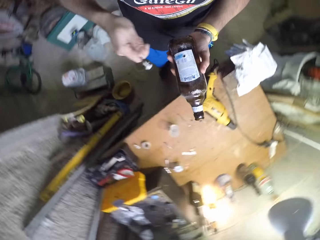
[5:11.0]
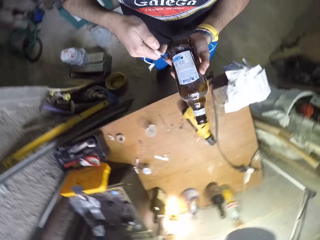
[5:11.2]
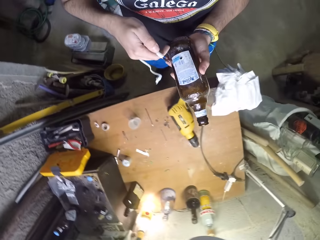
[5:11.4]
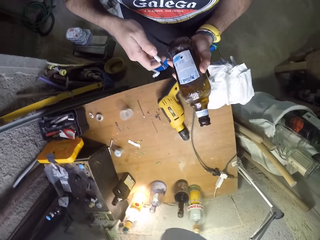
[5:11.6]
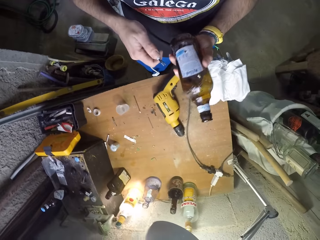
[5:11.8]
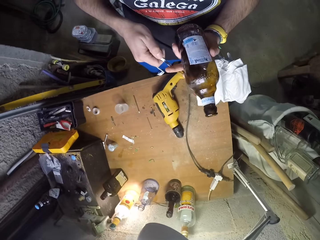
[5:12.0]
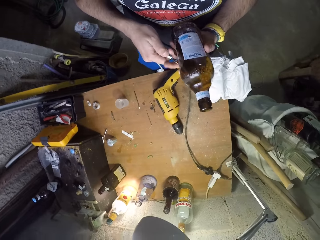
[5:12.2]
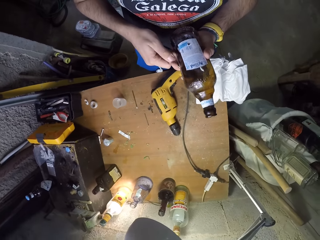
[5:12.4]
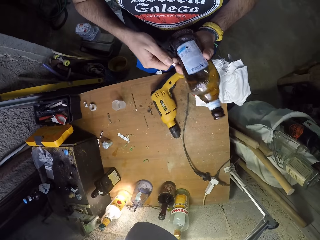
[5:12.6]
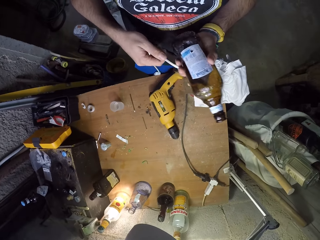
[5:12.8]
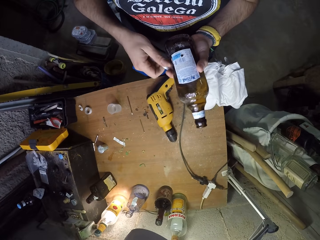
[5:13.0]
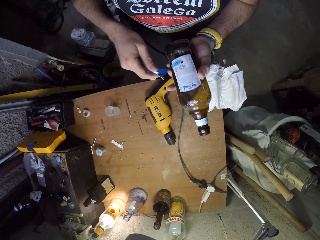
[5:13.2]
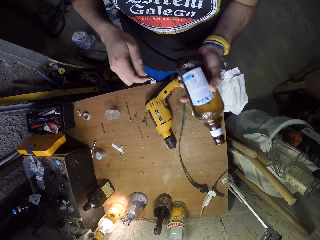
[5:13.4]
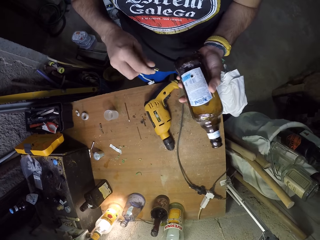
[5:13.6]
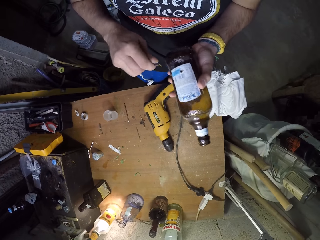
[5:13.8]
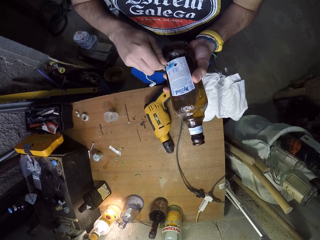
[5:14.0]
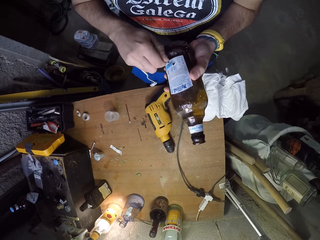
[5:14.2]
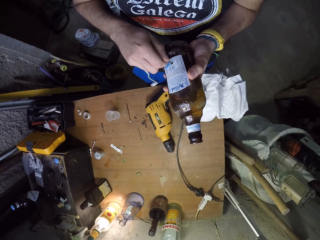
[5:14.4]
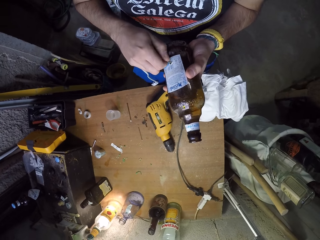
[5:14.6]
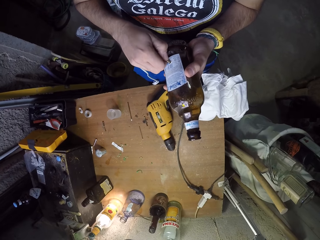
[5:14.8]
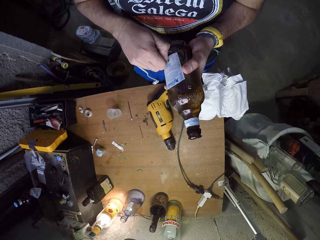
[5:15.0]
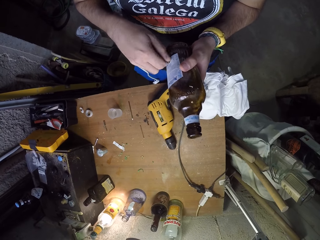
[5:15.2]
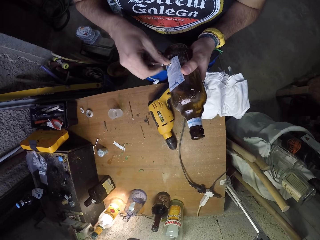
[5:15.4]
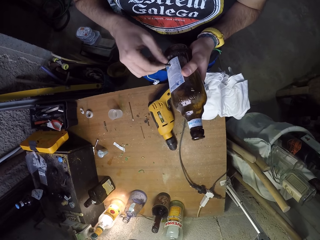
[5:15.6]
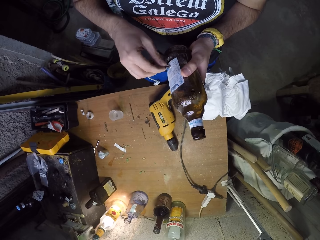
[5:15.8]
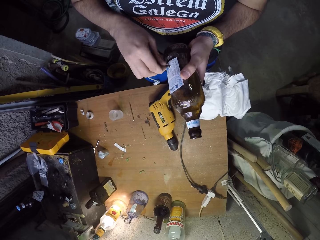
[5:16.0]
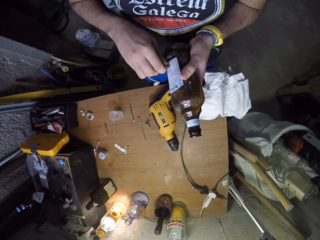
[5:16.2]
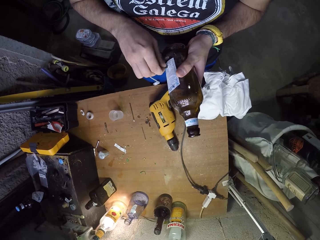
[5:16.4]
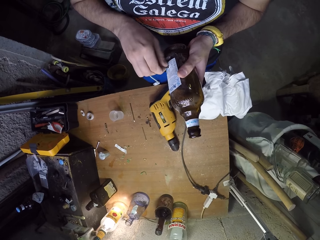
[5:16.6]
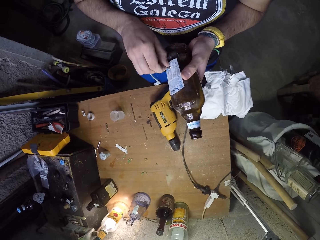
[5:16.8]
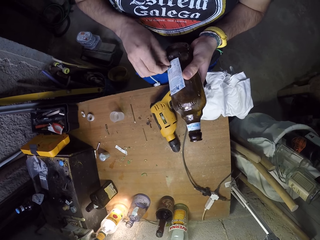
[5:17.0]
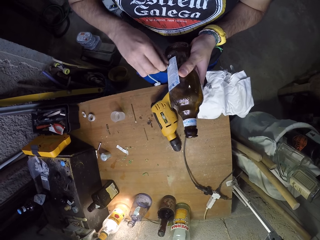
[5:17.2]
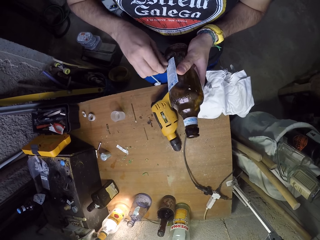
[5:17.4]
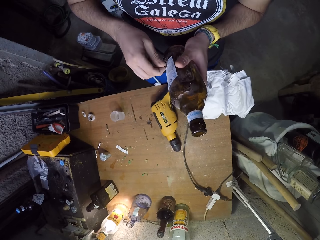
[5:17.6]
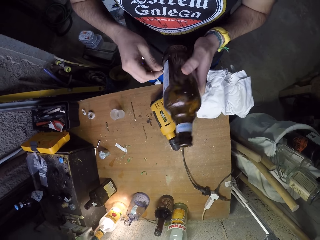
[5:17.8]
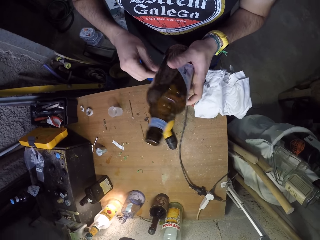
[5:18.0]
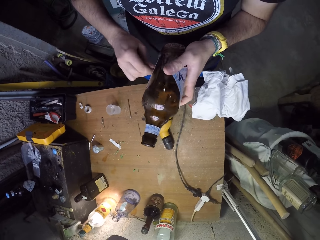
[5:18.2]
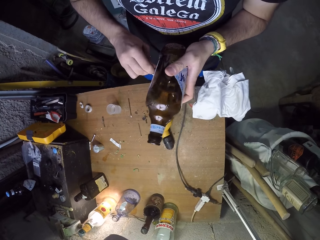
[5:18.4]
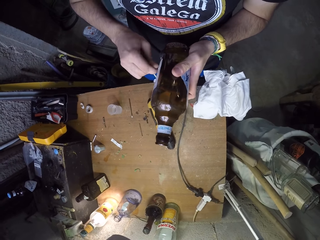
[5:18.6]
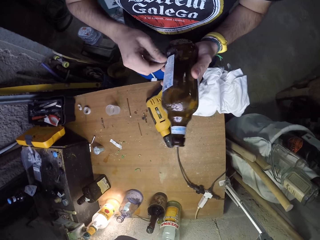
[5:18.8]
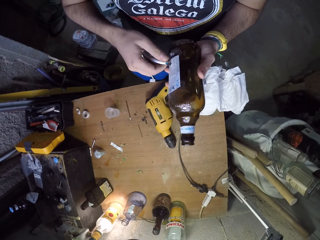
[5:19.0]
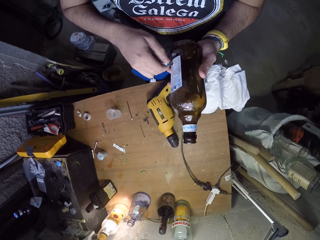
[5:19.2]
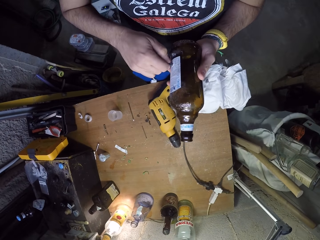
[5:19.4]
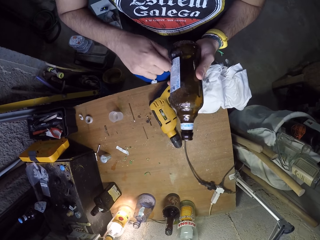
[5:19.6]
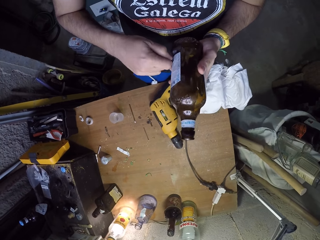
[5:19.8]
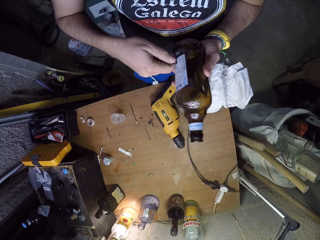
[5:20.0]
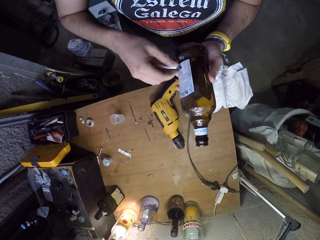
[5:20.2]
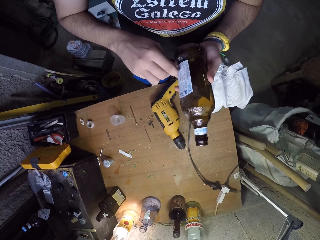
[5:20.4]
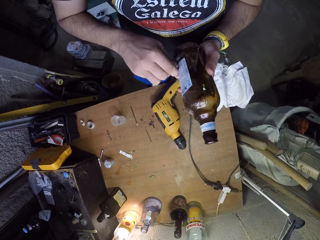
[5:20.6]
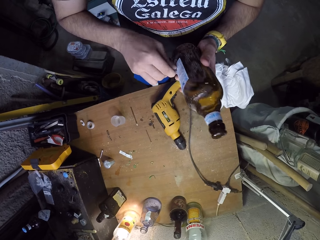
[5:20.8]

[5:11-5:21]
The camera wearer holds the cable. He passes the wire through the hole in the bottle with his right hand. He fixes the cable on the bottle.

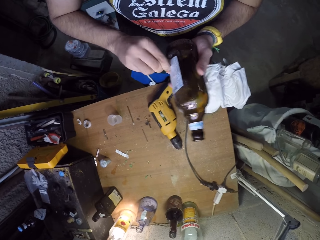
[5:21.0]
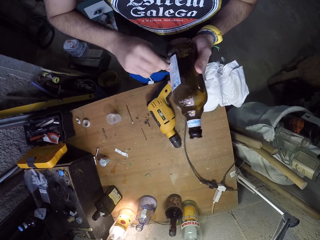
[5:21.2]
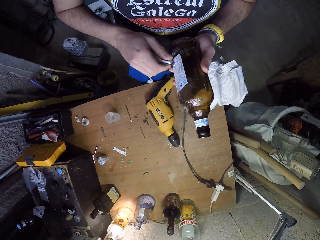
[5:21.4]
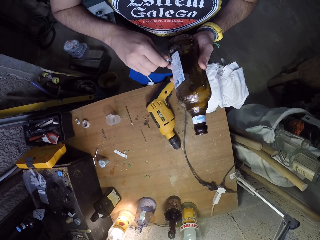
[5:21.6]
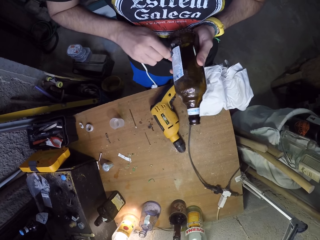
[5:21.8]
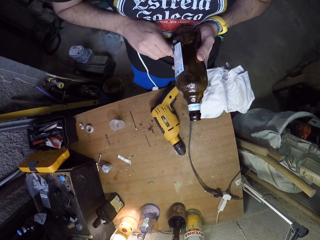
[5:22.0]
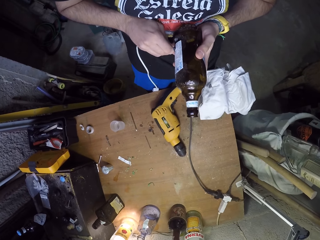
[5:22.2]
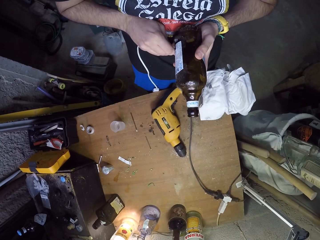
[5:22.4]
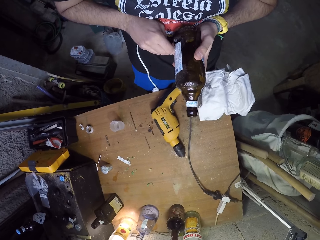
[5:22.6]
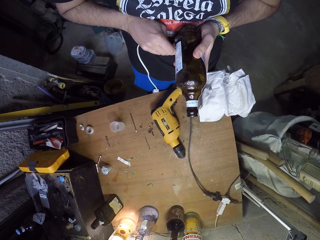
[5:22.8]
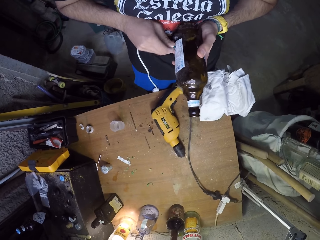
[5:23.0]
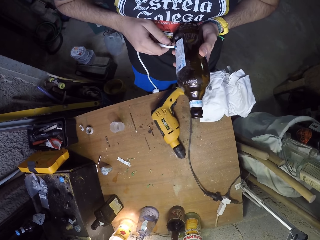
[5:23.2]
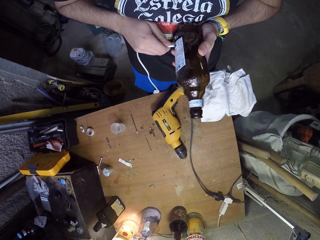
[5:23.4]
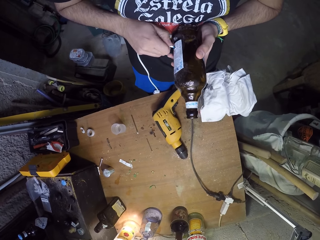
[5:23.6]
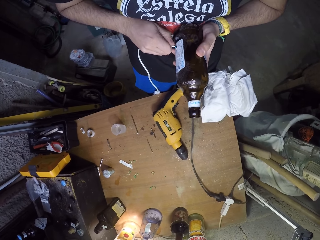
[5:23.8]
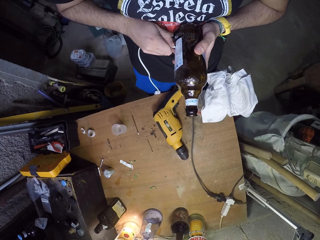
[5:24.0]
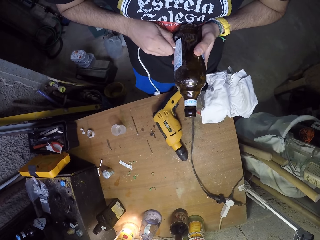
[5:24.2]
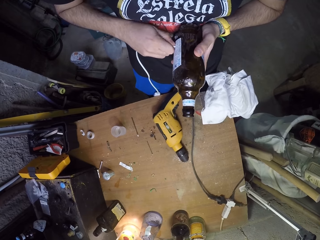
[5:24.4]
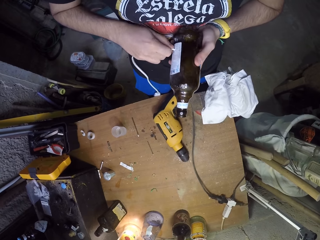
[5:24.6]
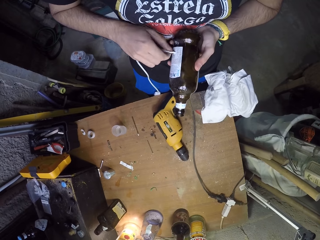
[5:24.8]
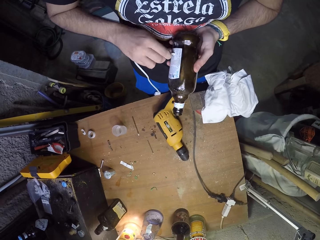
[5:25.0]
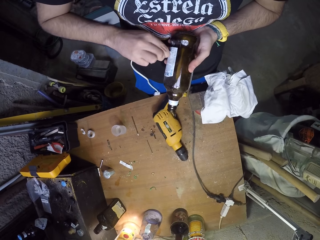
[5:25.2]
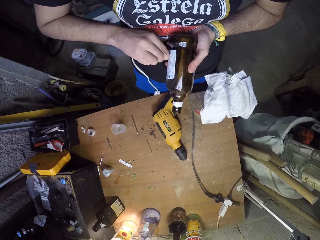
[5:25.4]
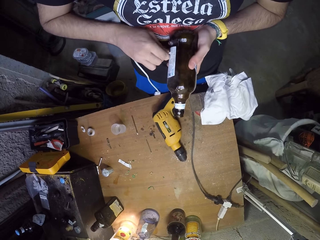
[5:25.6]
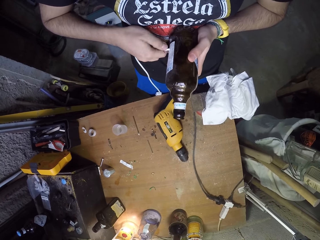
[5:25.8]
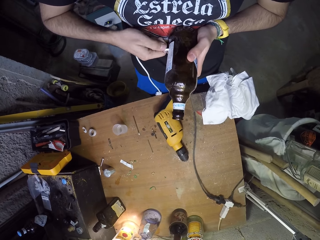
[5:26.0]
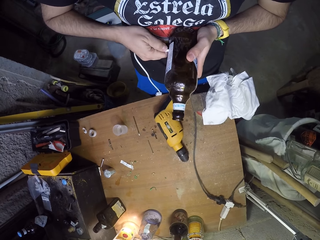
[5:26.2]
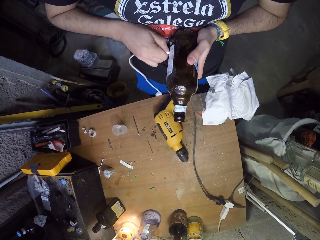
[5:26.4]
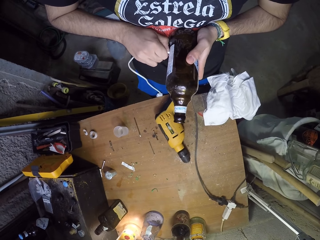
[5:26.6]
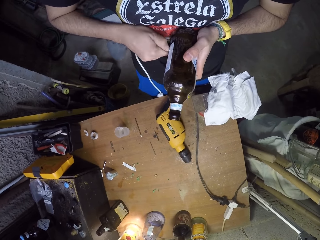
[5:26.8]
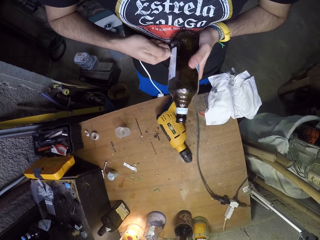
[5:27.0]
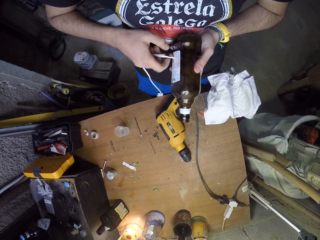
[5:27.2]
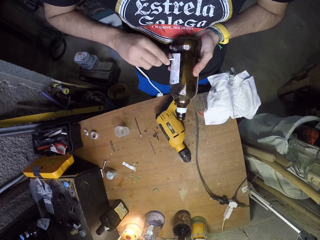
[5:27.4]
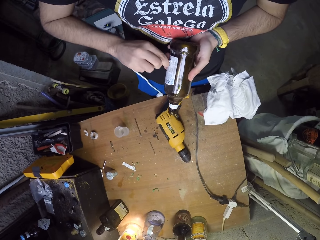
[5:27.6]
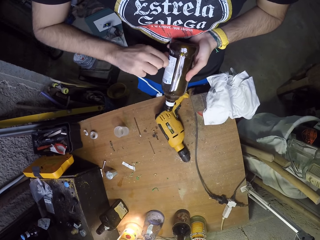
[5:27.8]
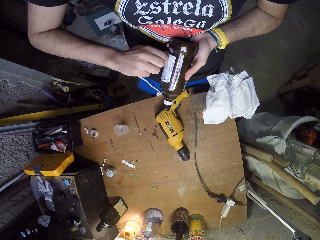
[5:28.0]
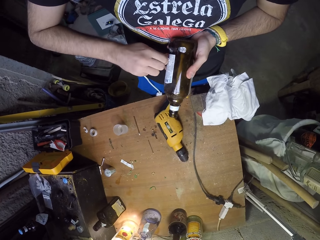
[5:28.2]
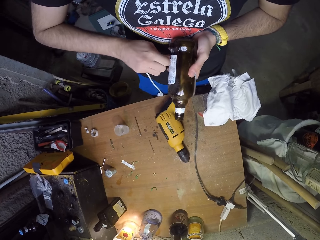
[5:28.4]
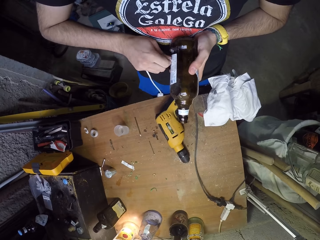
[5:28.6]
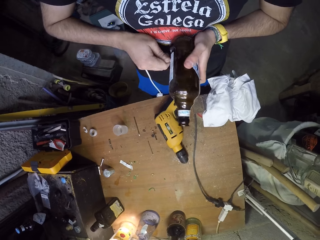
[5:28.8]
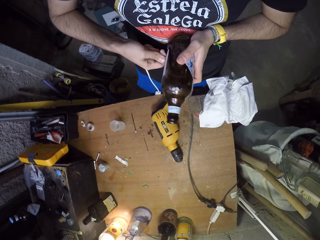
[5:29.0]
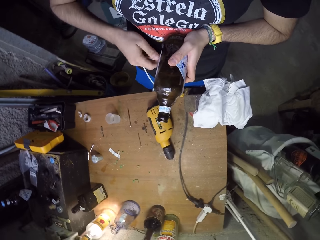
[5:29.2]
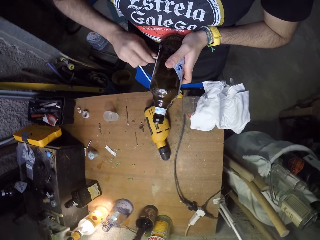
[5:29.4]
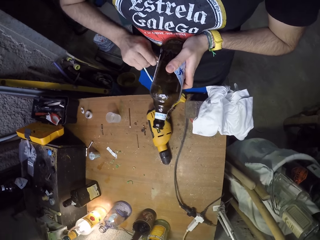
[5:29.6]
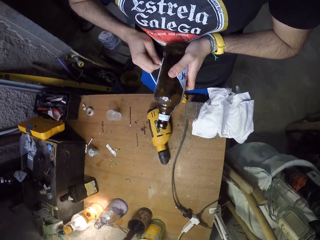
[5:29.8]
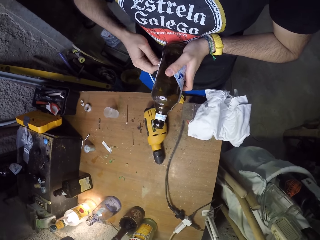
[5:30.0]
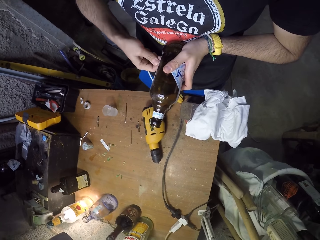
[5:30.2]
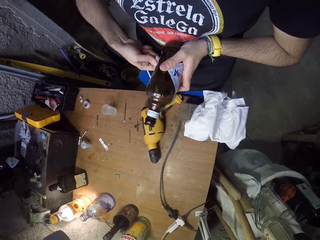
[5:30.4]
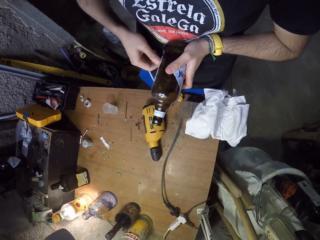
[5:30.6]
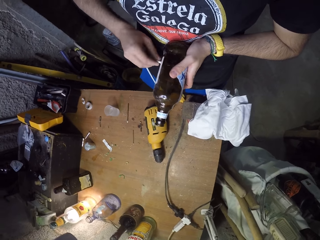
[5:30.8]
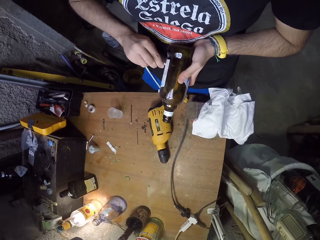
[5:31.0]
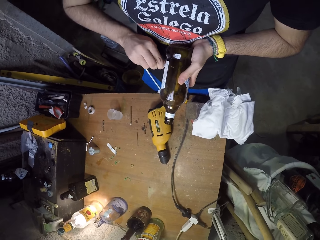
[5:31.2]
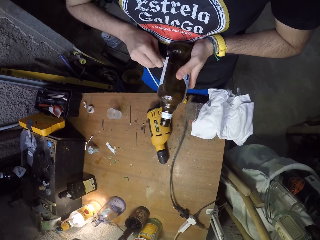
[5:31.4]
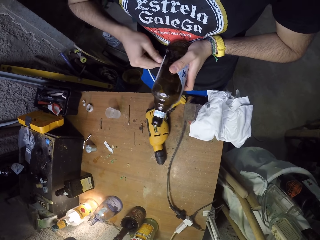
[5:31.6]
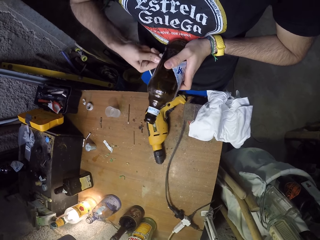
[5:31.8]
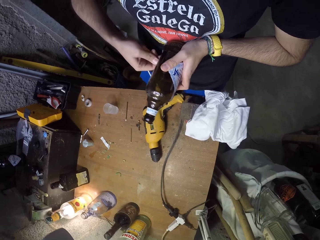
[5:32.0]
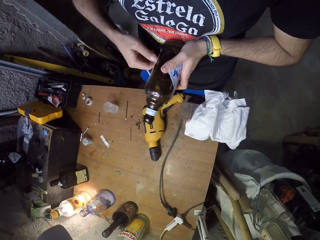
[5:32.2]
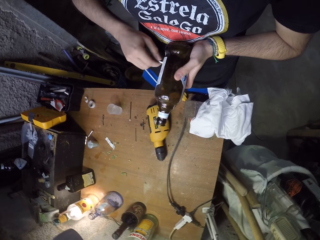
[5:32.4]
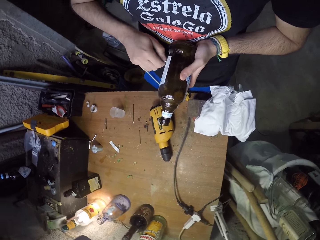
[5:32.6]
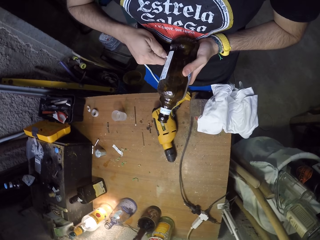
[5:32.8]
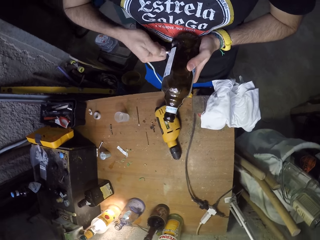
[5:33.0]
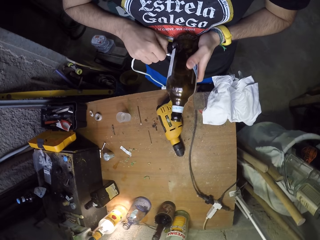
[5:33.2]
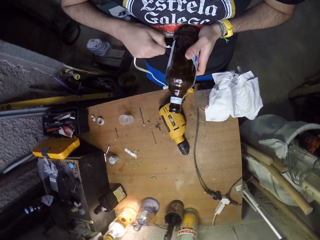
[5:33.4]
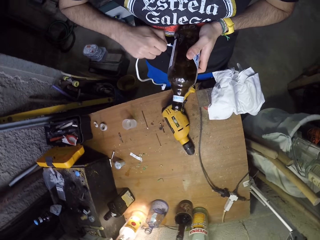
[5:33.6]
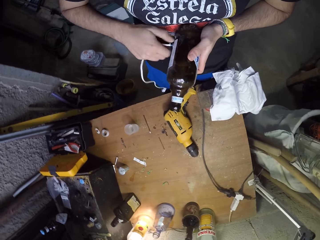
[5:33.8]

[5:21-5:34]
The camera wearer fixes the cable on the bottle.
